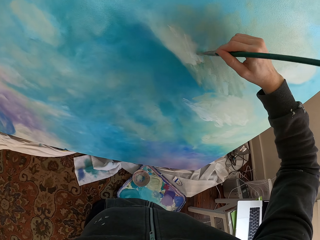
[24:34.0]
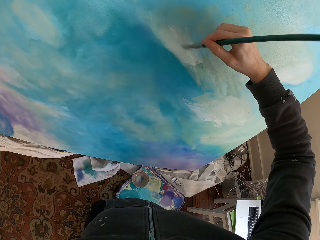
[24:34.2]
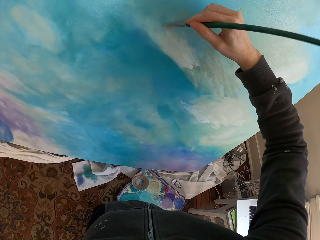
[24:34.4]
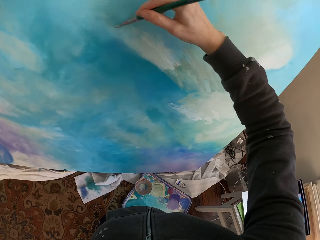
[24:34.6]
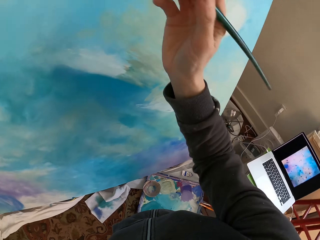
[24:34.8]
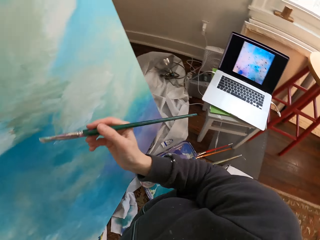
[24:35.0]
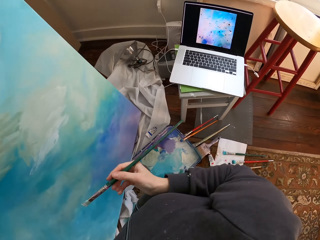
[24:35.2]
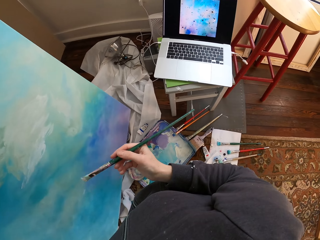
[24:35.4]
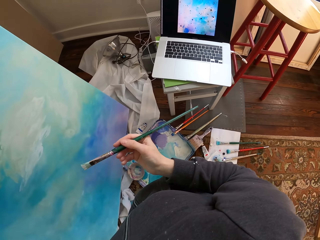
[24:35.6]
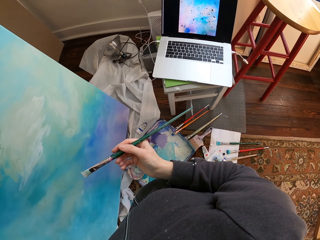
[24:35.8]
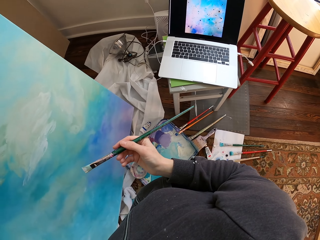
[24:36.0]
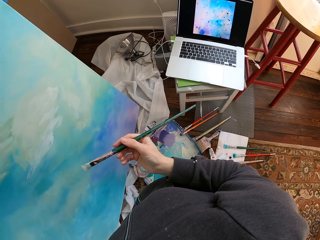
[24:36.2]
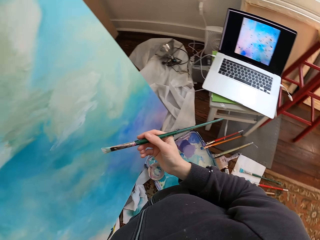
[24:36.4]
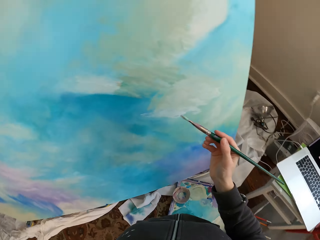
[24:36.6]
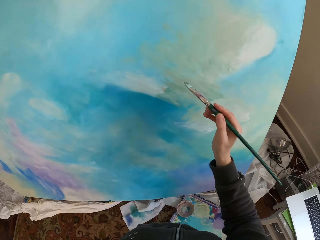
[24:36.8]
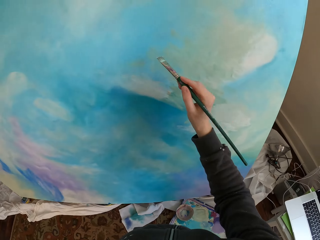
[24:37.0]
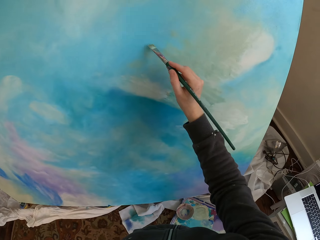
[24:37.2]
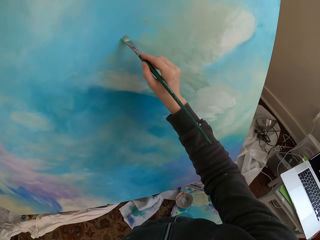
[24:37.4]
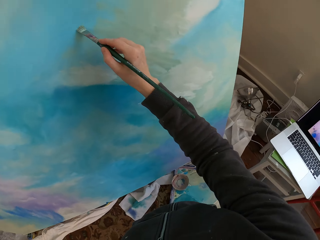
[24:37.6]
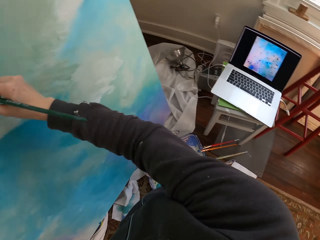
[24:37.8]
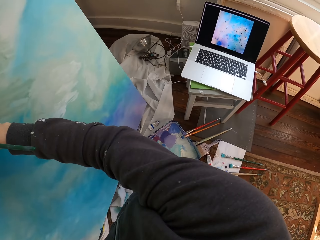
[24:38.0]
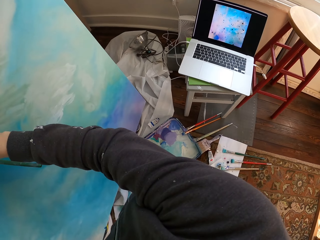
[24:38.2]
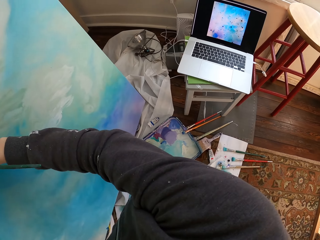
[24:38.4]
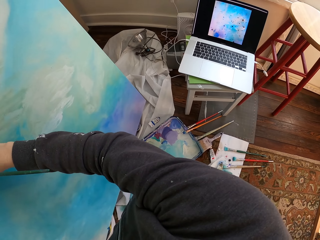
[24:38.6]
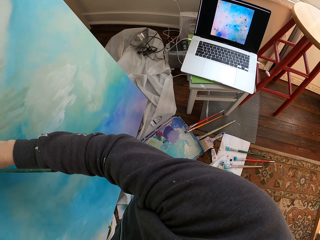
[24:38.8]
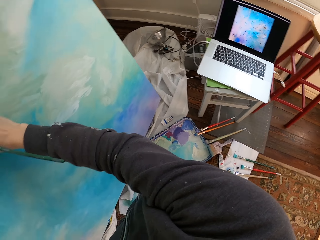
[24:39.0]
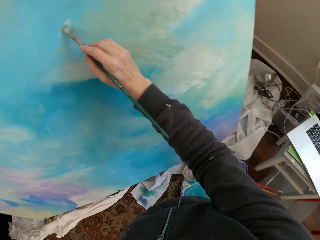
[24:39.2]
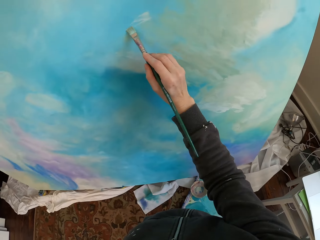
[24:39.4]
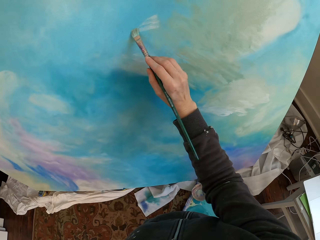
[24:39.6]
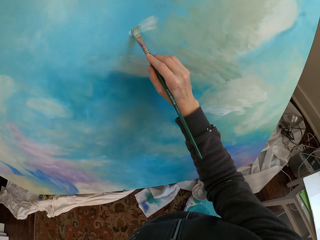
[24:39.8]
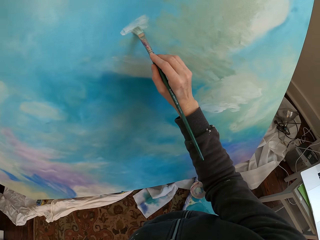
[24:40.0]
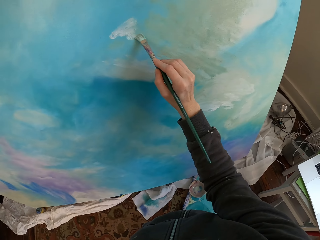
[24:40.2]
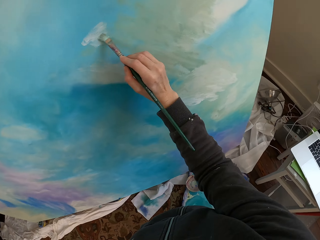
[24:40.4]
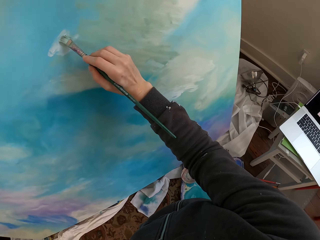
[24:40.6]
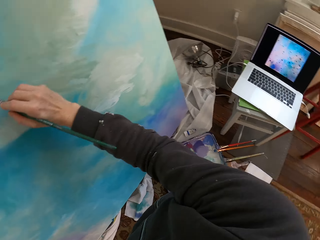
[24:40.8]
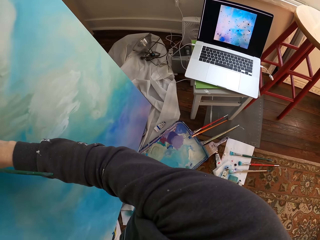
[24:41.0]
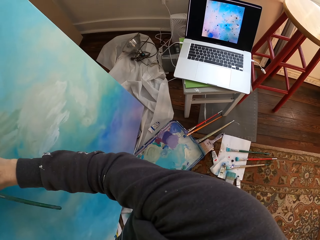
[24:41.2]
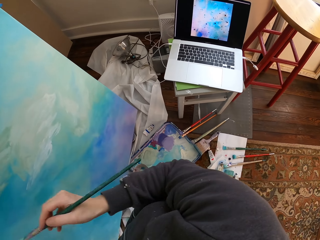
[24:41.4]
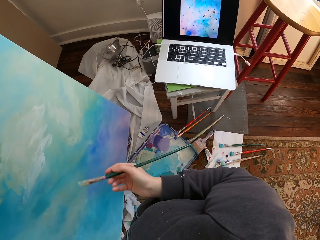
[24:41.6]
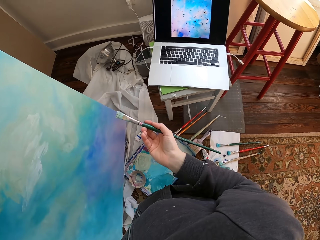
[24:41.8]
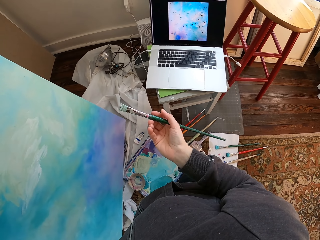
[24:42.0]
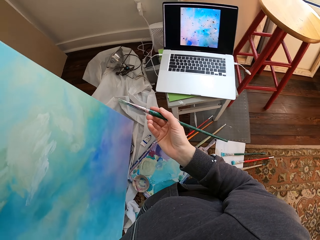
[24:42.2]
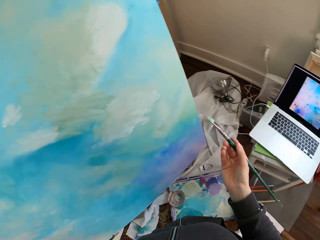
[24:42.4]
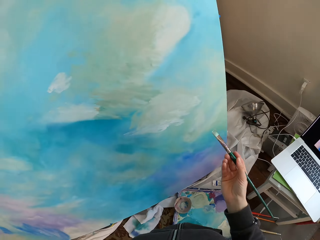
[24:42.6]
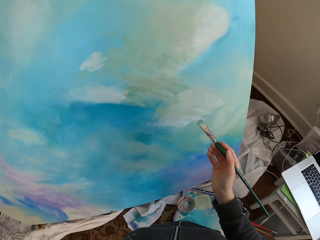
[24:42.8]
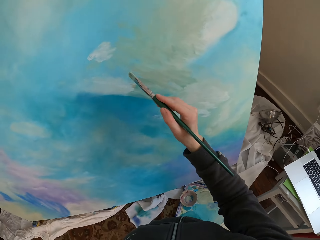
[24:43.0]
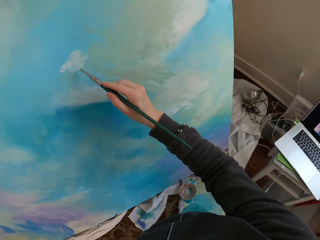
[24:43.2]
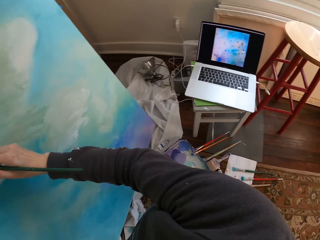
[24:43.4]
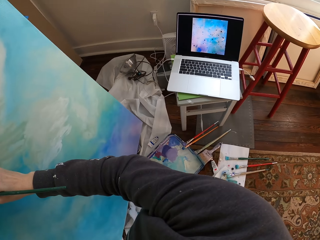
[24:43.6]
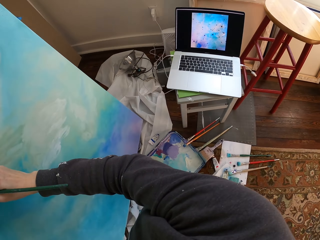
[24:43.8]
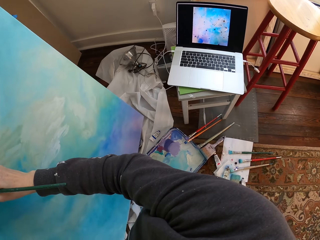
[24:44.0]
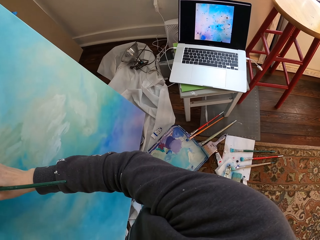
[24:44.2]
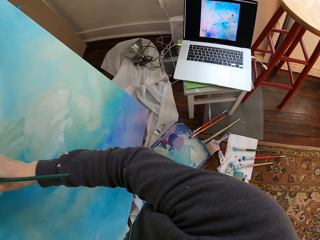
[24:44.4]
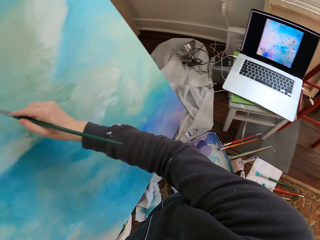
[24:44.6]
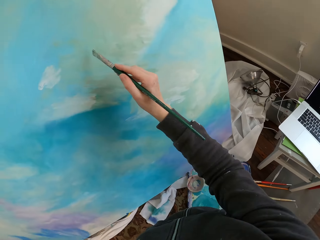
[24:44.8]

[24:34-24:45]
The camera wearer paints. They remove a brush from a painting. They paint. They hold the brush.

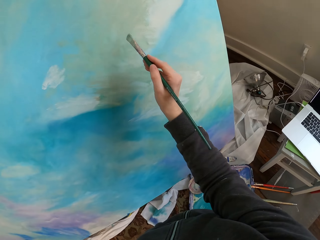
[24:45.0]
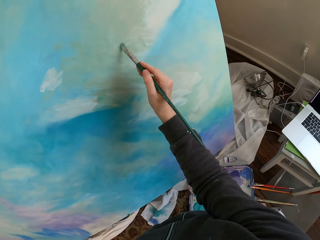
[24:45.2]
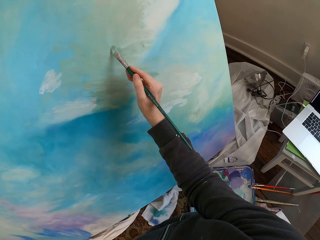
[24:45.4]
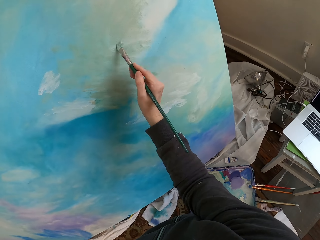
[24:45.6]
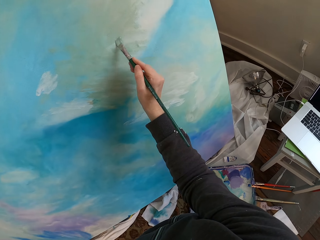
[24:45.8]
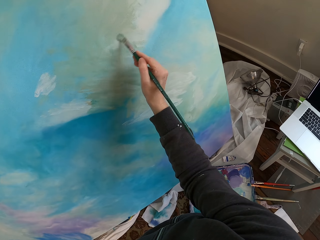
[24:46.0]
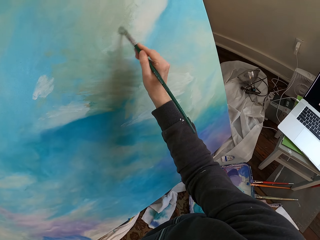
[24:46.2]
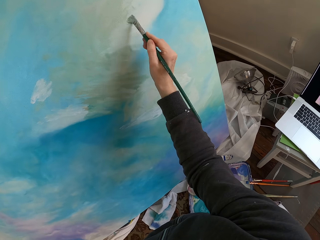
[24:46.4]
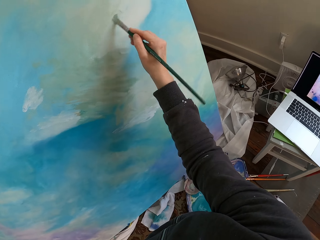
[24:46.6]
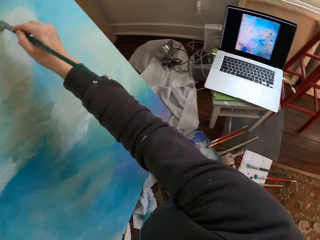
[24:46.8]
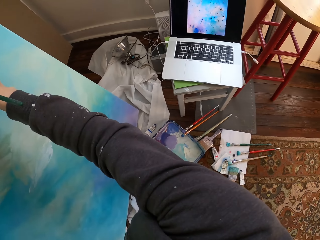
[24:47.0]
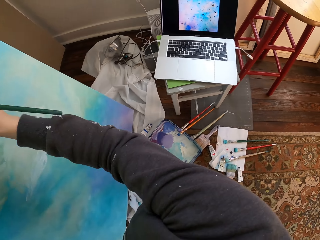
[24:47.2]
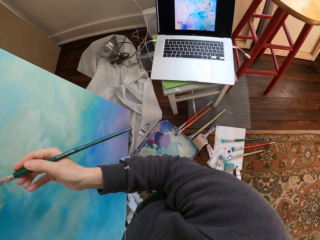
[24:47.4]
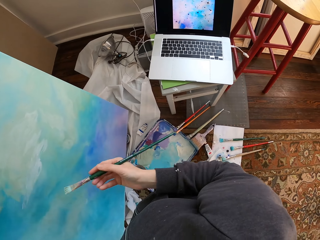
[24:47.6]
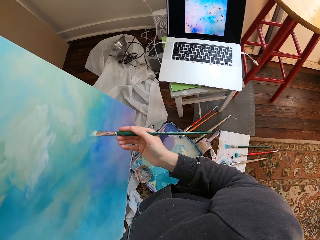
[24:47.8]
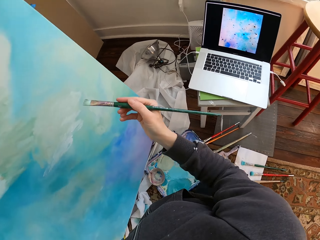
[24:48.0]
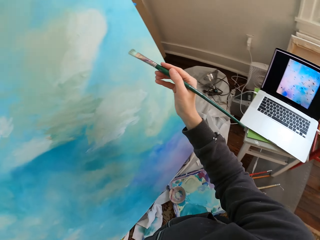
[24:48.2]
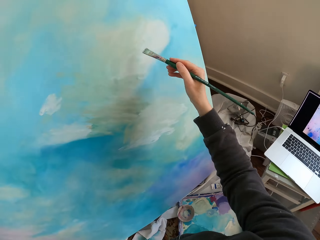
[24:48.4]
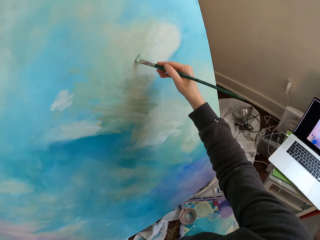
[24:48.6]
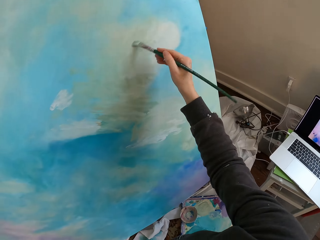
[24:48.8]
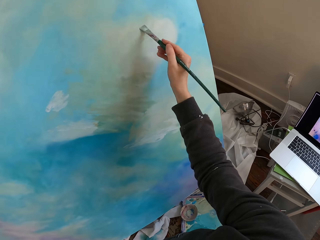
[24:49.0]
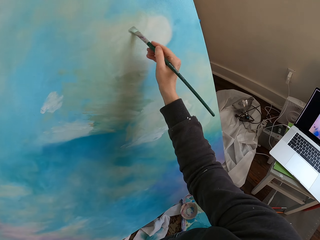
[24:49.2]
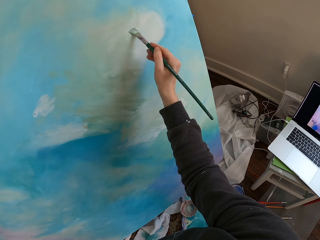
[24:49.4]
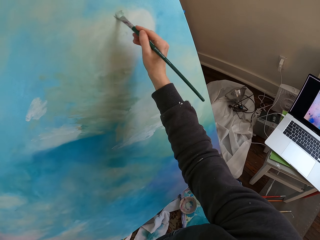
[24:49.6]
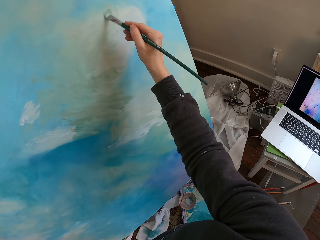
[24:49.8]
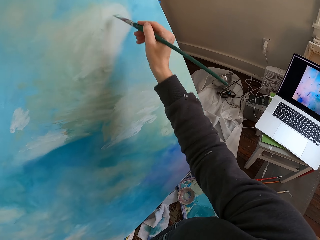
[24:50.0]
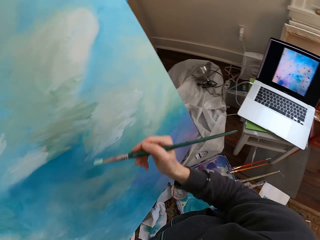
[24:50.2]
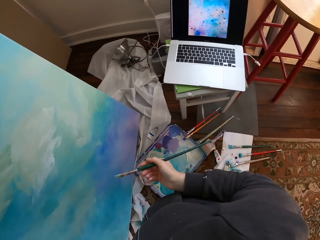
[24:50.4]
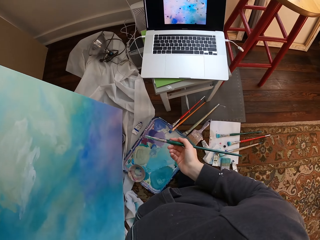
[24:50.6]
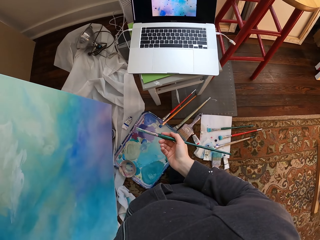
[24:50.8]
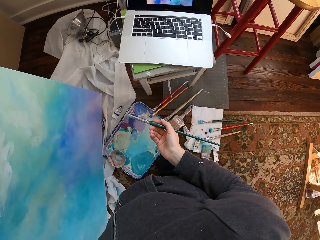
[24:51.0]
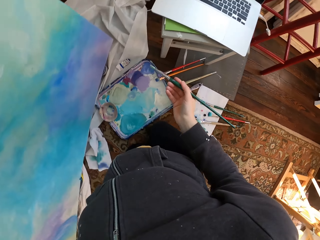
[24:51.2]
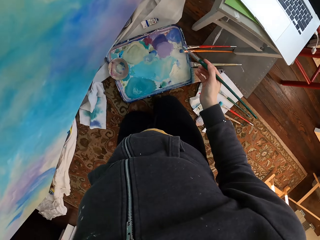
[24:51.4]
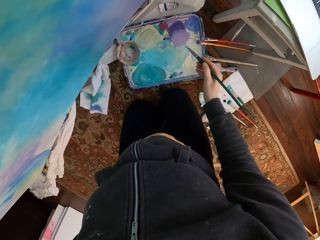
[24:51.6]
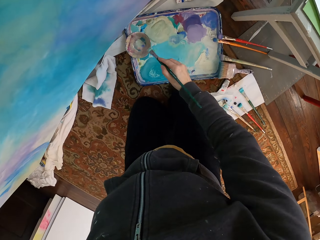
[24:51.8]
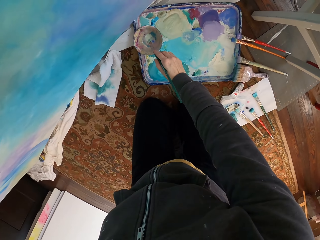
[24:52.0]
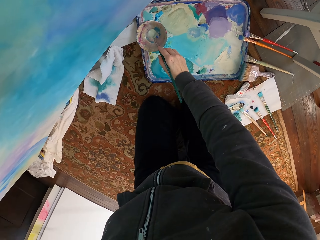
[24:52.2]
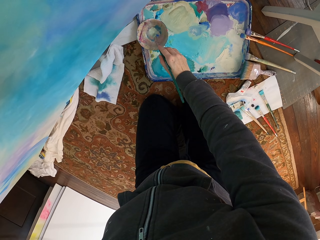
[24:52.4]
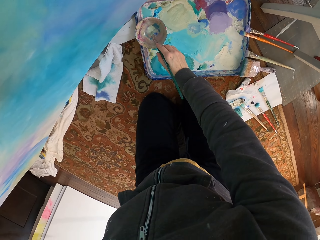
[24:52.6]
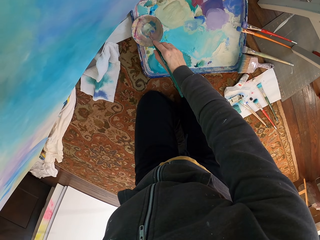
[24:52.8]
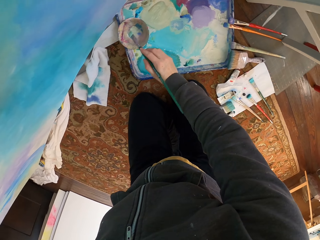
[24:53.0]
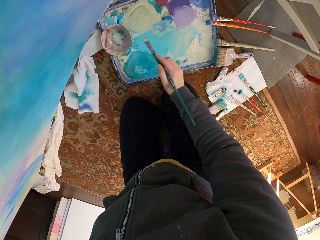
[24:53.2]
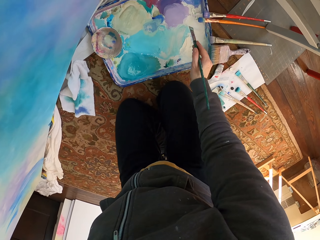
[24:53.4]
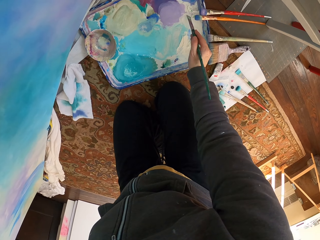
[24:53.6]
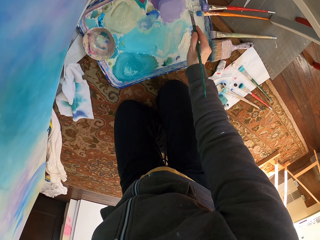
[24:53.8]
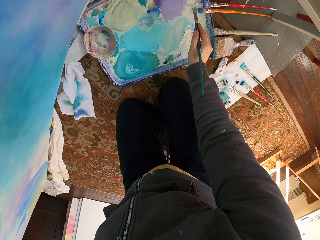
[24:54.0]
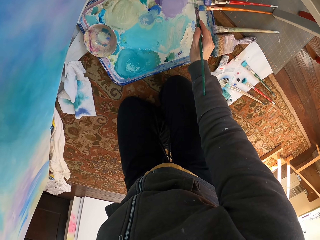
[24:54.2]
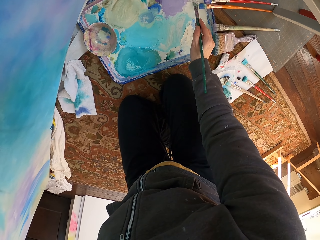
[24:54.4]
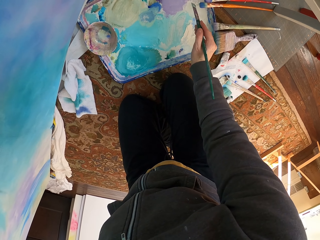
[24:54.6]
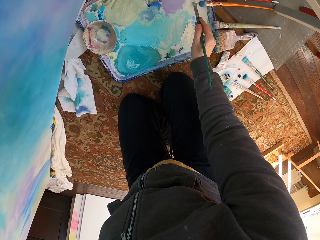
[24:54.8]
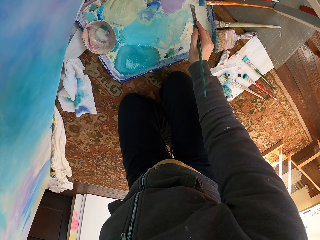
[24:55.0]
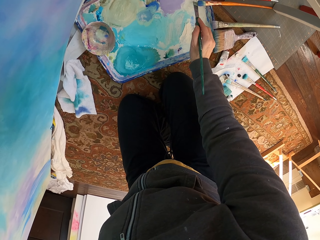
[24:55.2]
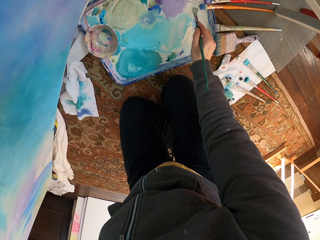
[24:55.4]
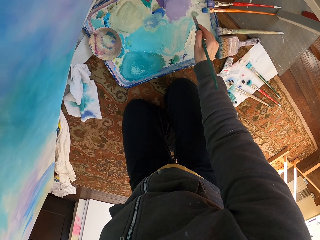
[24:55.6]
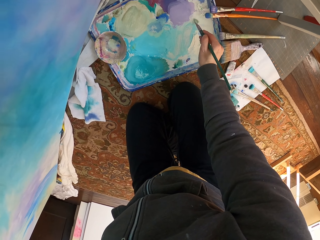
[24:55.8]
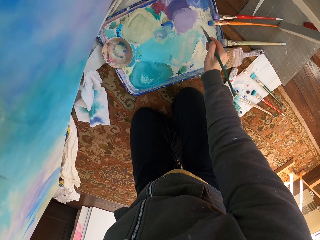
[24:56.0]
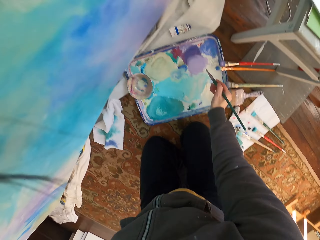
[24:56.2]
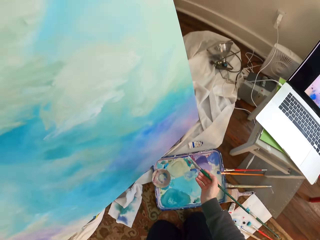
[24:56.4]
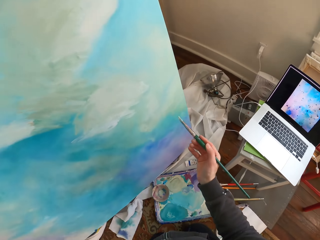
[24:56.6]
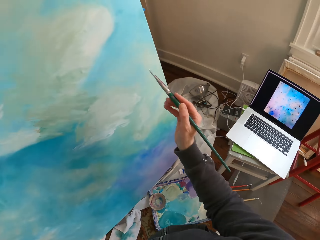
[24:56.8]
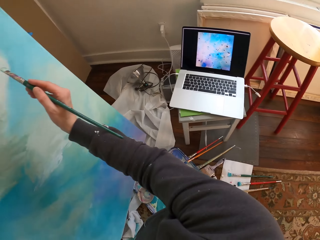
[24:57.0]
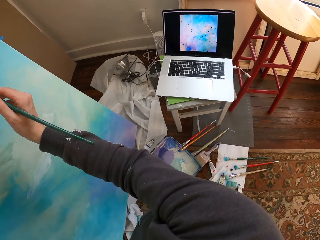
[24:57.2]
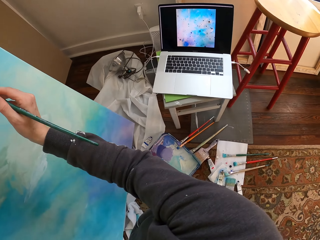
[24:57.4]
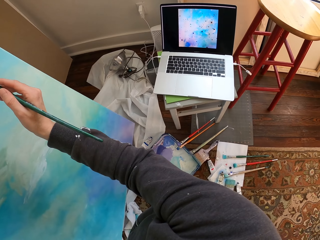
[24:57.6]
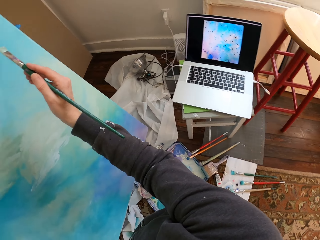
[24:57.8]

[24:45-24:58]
The camera wearer paints the wall using the brush. They remove the brush from a painting. They hold the brush. They dip the brush in varnish. They mix the varnish with paint.
